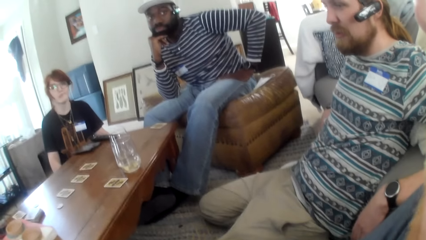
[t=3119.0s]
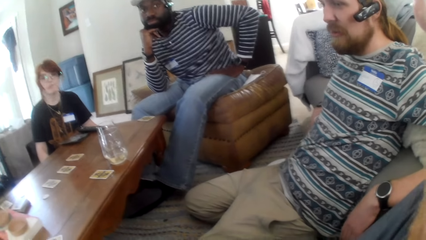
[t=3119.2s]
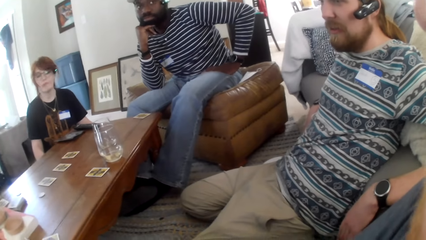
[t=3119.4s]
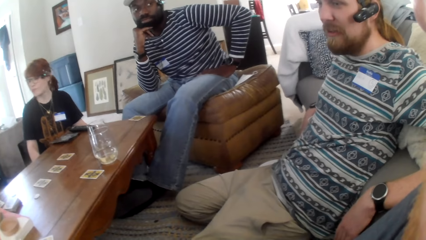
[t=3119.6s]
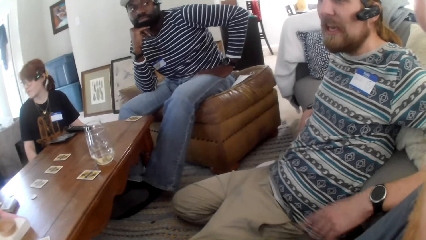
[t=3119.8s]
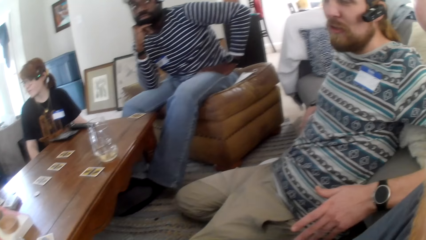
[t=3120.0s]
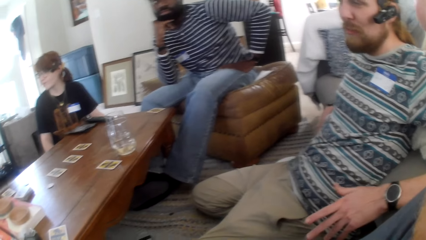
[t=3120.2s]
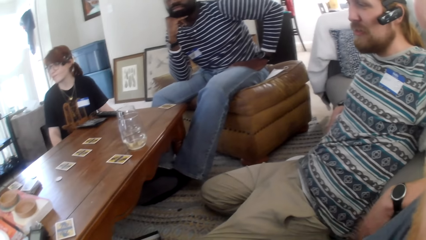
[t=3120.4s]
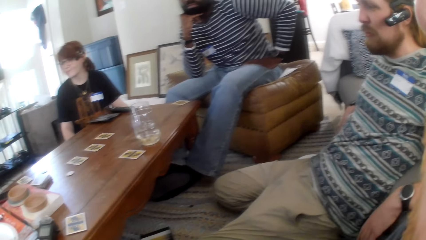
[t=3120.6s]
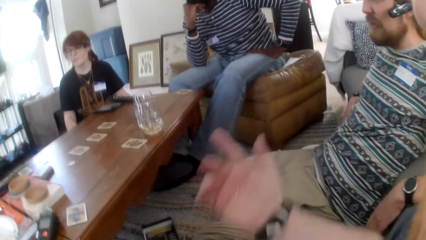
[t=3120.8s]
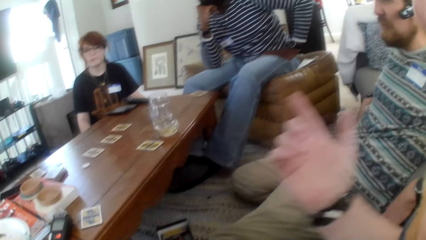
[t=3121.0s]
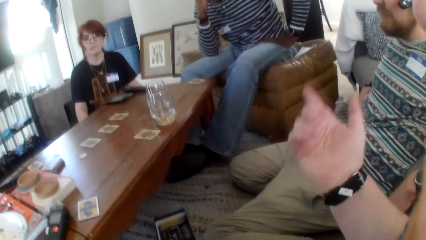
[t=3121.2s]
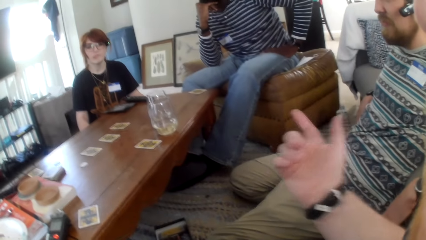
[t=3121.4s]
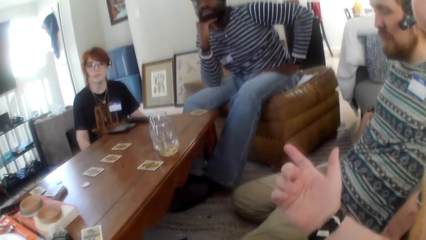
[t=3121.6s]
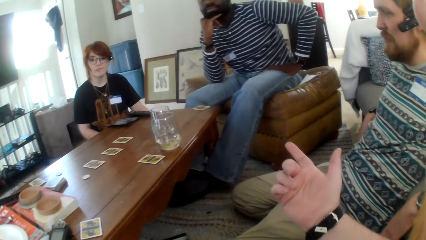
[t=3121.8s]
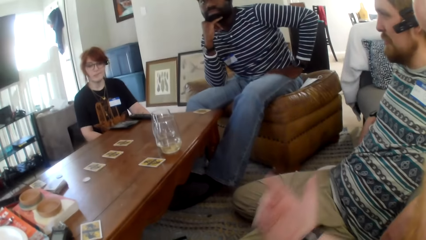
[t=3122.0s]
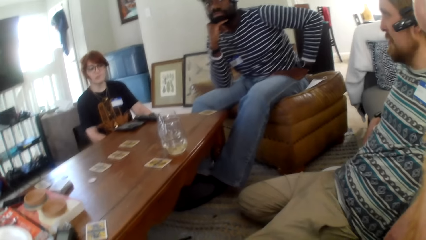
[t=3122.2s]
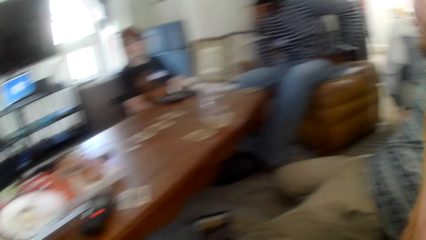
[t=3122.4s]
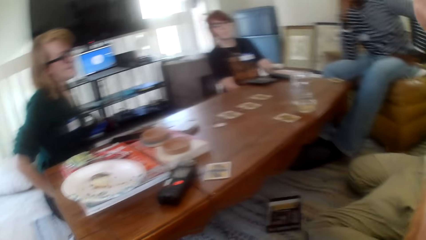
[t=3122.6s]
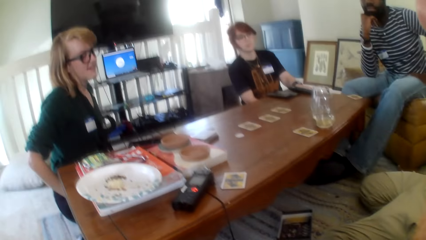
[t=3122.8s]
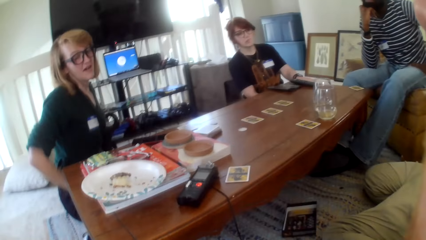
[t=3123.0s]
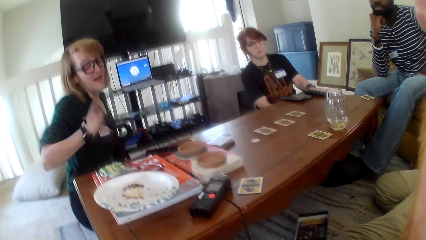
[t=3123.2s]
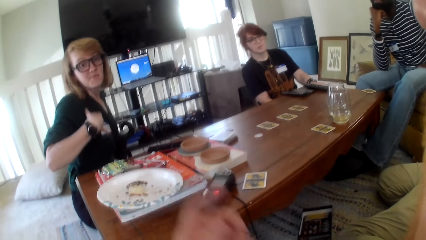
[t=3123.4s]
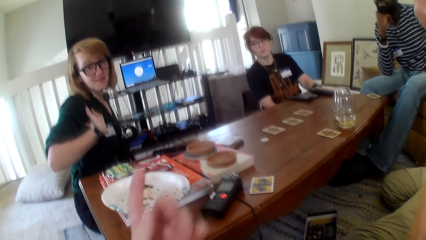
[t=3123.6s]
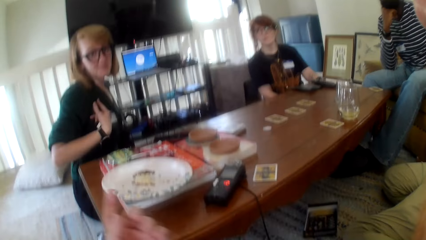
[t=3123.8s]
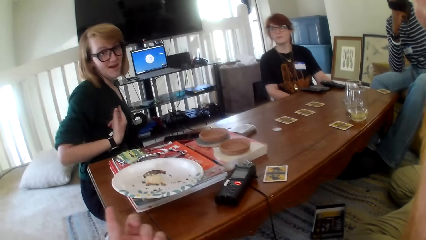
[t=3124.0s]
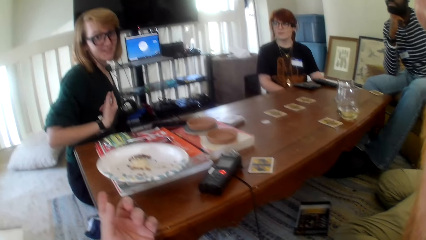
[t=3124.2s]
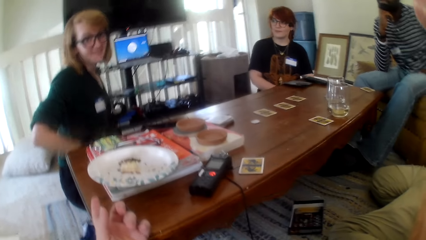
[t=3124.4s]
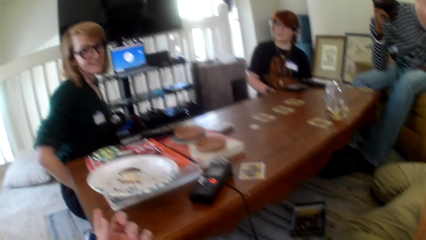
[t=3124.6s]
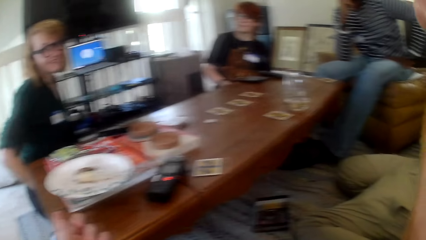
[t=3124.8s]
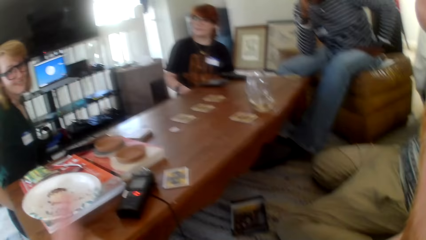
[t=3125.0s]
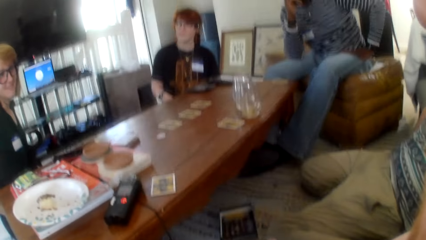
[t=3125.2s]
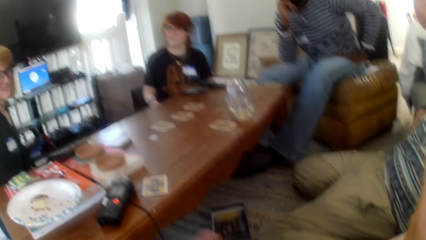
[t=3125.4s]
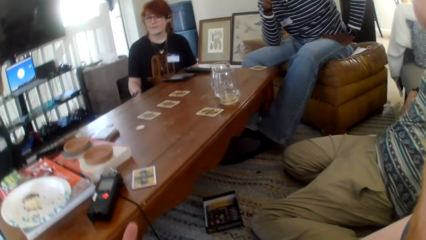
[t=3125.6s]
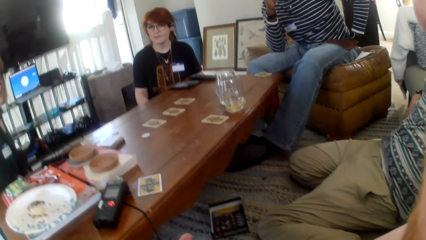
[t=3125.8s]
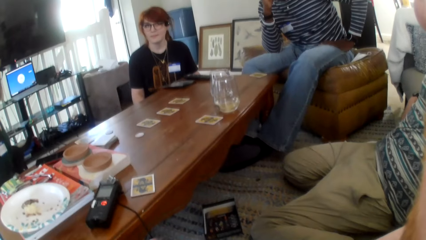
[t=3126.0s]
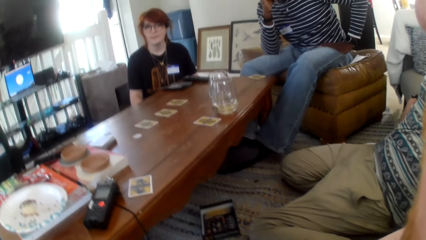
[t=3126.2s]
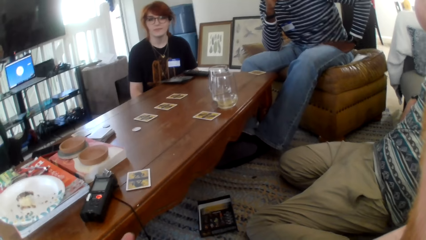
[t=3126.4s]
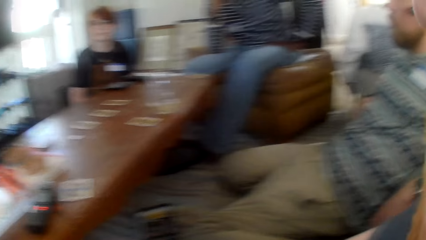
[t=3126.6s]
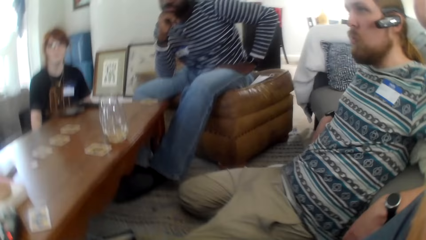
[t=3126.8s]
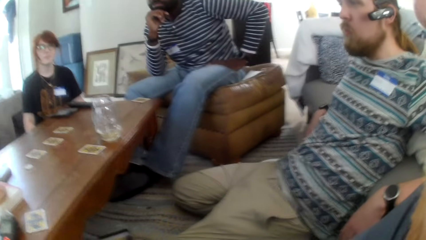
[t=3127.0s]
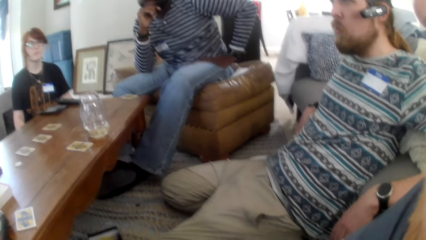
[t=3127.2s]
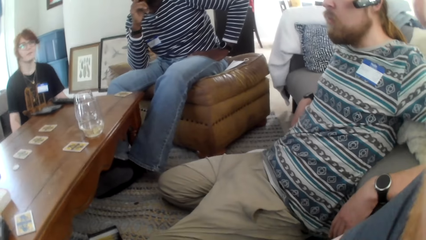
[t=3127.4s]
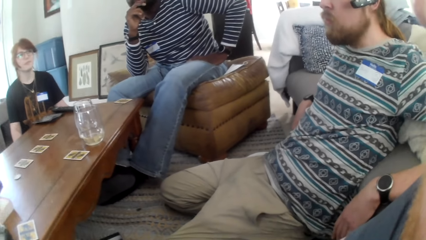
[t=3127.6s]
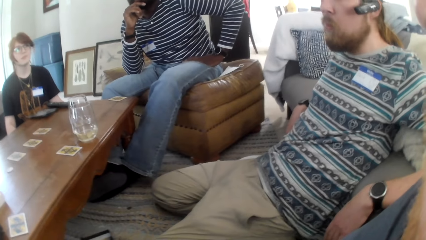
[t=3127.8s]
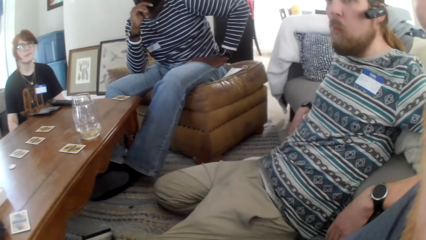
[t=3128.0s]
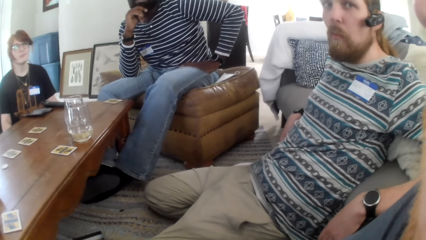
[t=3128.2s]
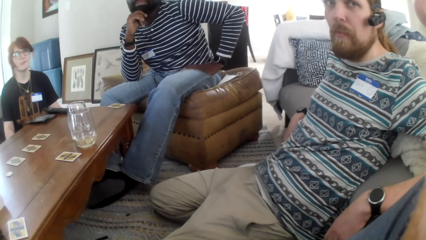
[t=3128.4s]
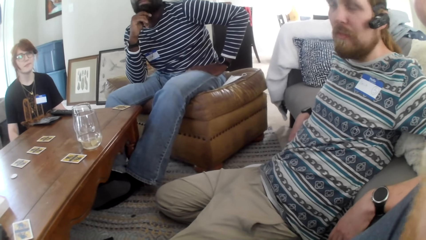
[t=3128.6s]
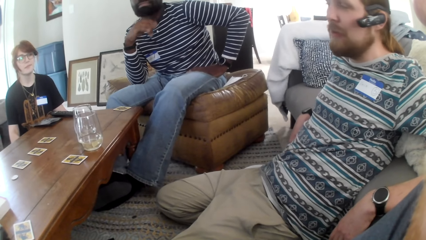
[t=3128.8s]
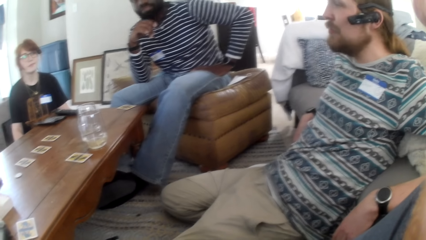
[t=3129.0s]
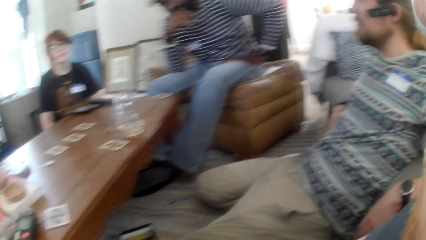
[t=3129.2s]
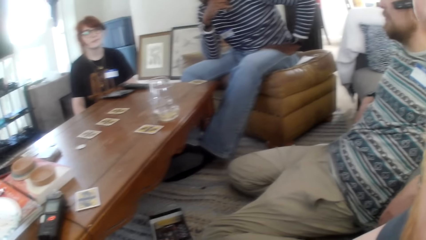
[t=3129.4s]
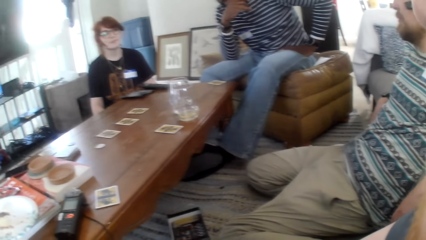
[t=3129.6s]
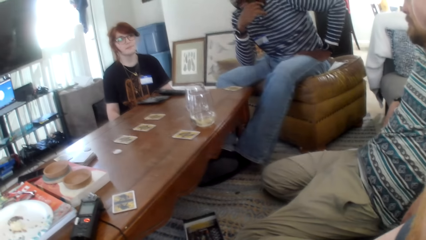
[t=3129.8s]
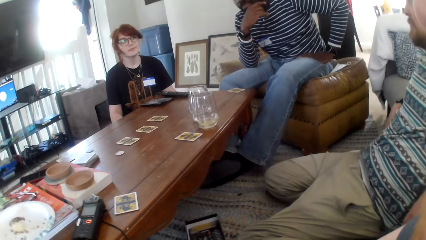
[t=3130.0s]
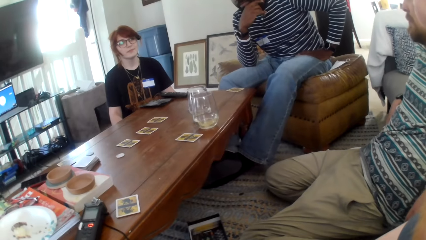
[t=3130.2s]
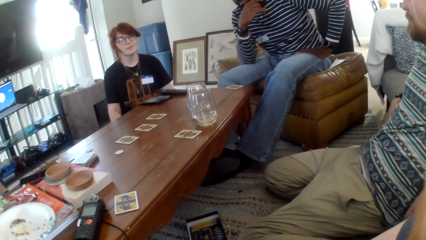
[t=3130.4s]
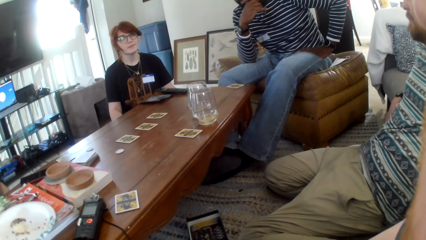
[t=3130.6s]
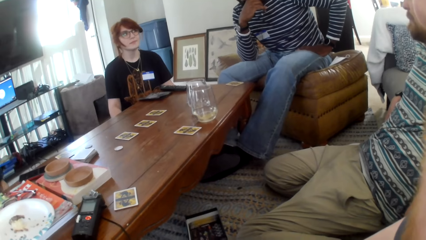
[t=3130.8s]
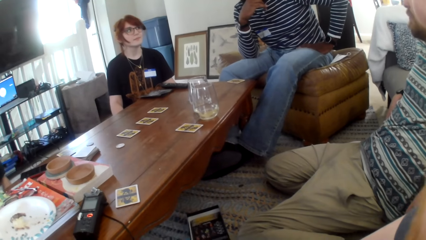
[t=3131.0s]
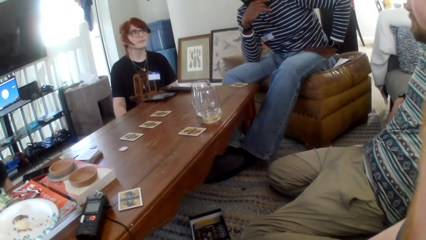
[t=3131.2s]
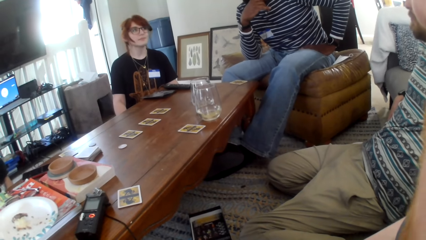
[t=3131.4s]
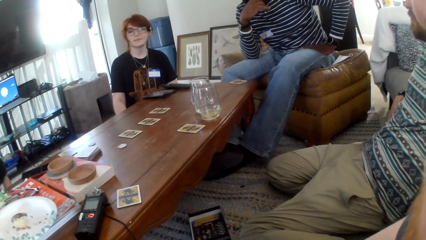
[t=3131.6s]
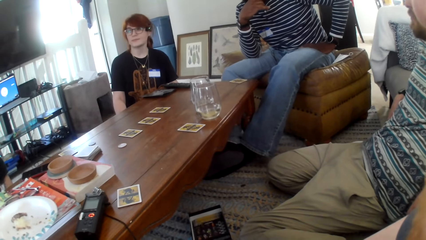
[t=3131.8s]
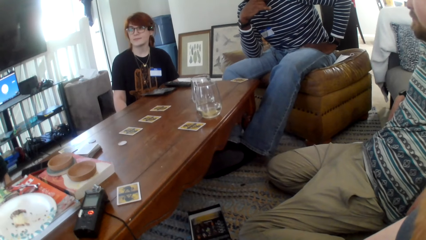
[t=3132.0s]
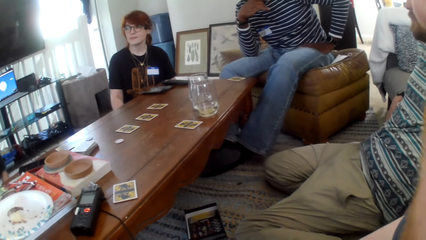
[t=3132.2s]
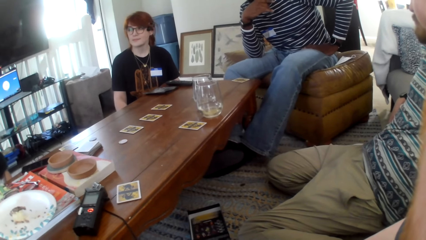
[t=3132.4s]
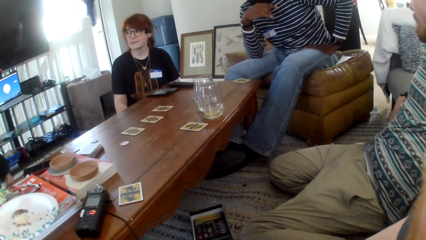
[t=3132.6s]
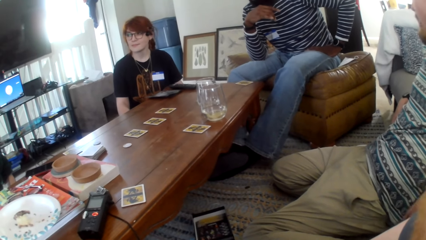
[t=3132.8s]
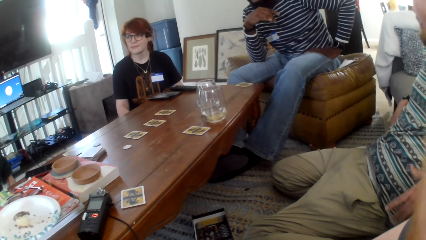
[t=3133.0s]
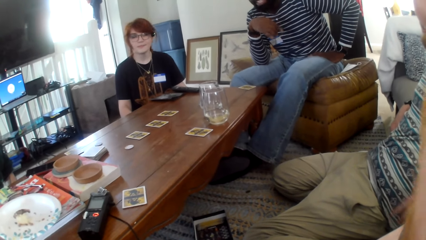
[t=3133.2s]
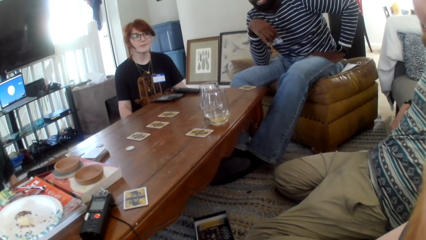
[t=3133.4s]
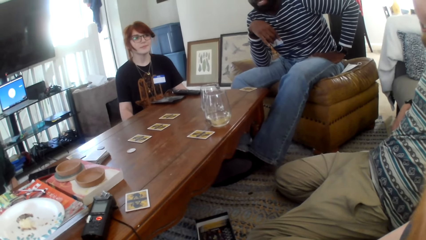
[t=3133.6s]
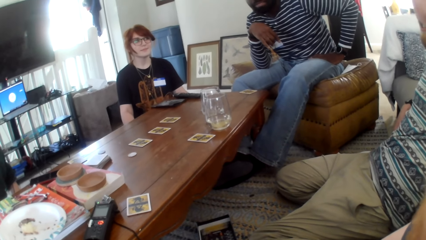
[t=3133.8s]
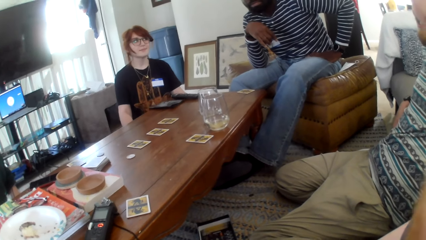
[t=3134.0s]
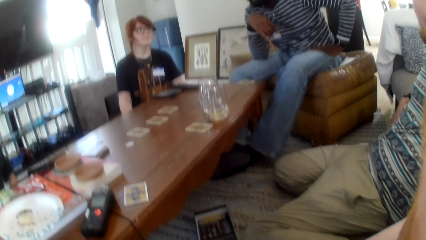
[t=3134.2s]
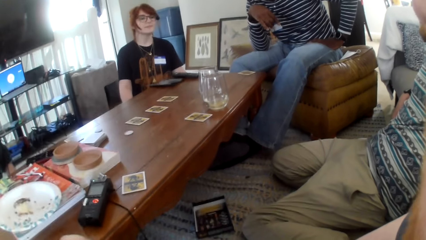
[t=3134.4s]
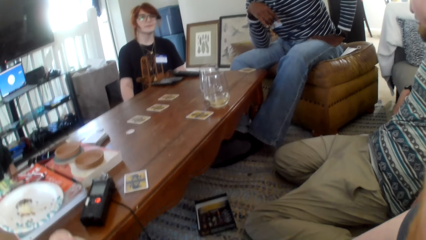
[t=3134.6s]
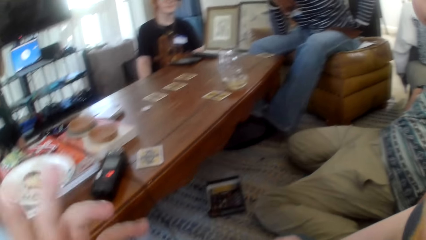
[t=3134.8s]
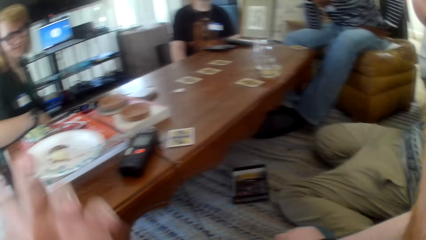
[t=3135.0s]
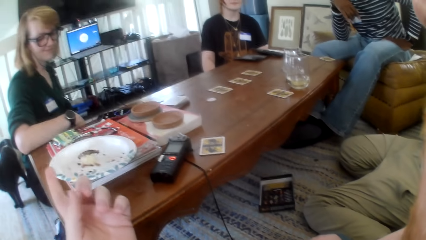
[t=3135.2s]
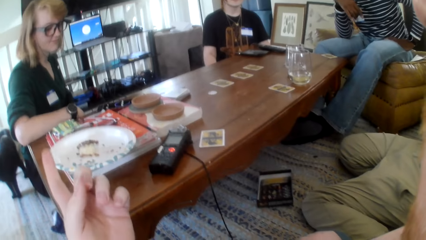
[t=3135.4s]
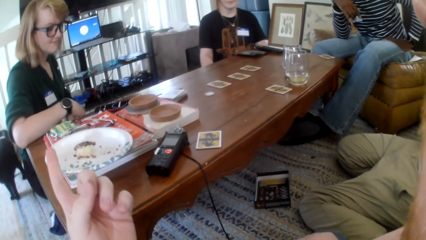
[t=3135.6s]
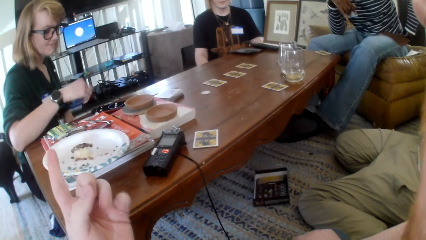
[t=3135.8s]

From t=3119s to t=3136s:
The camera wearer points on something. A person points at themself.
